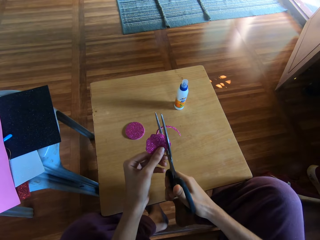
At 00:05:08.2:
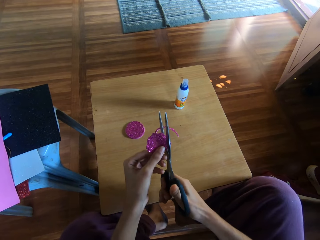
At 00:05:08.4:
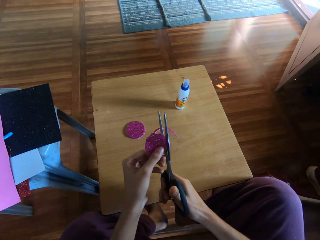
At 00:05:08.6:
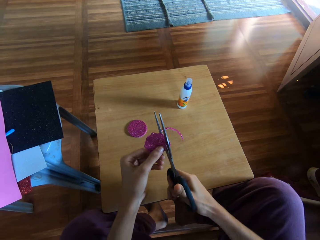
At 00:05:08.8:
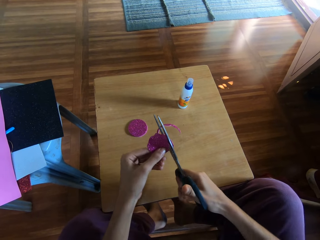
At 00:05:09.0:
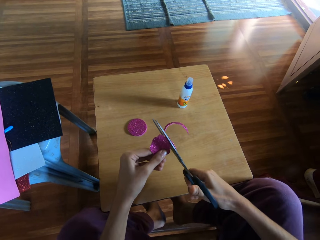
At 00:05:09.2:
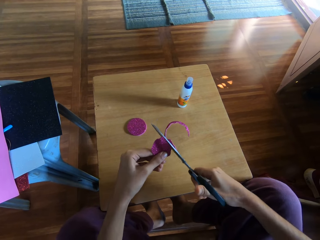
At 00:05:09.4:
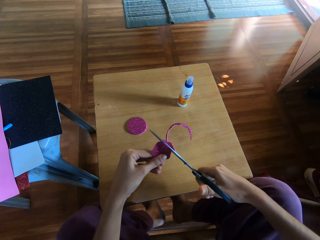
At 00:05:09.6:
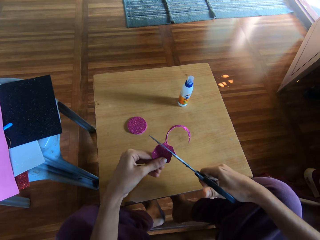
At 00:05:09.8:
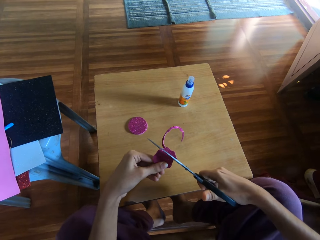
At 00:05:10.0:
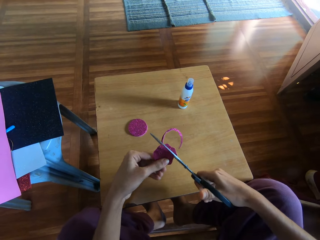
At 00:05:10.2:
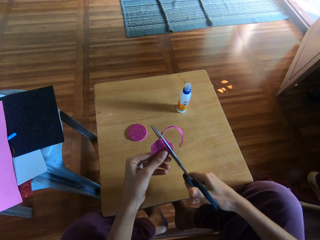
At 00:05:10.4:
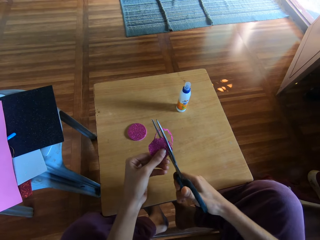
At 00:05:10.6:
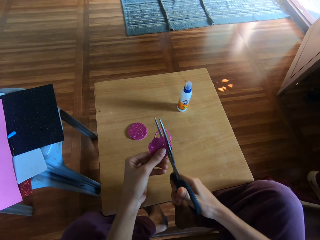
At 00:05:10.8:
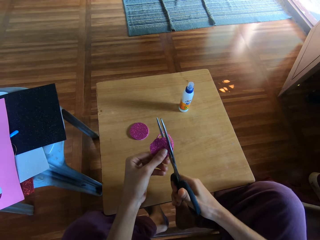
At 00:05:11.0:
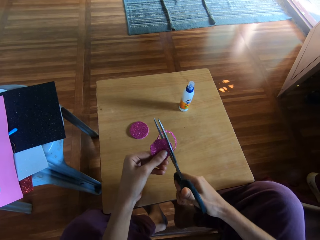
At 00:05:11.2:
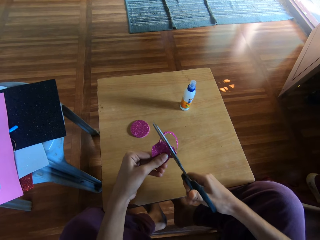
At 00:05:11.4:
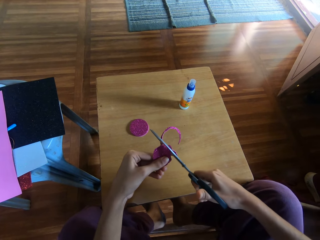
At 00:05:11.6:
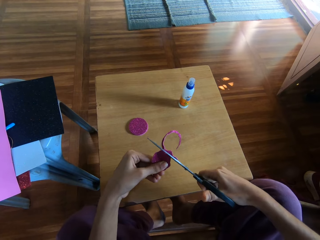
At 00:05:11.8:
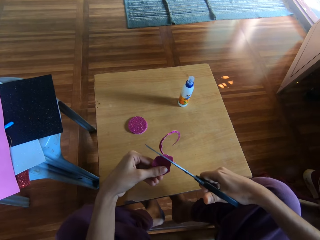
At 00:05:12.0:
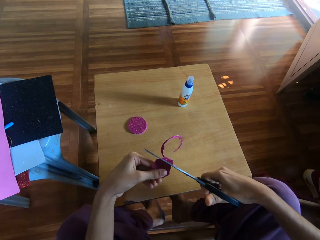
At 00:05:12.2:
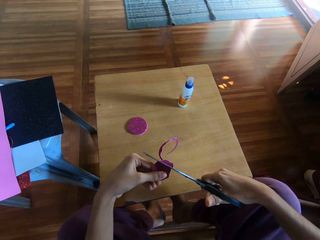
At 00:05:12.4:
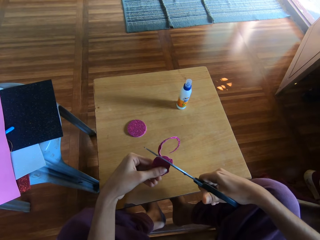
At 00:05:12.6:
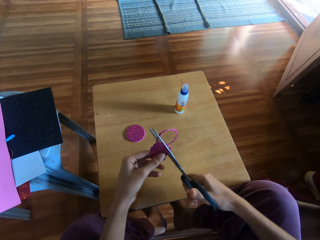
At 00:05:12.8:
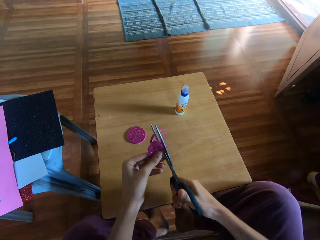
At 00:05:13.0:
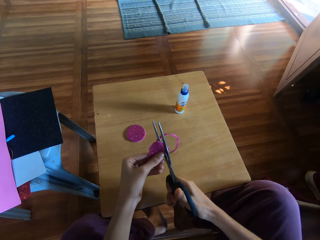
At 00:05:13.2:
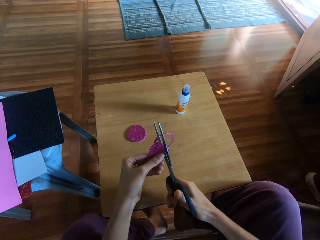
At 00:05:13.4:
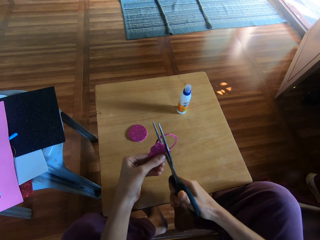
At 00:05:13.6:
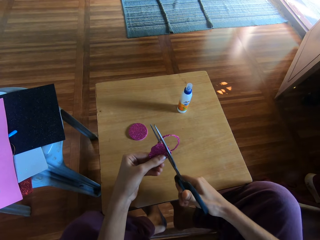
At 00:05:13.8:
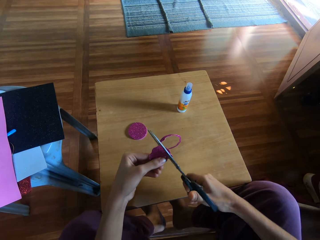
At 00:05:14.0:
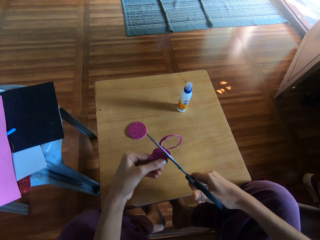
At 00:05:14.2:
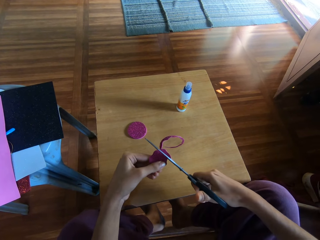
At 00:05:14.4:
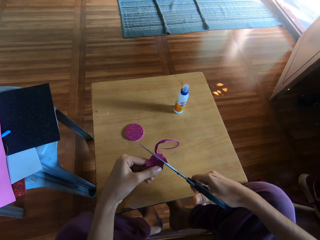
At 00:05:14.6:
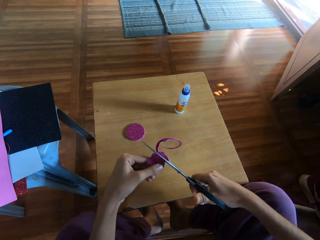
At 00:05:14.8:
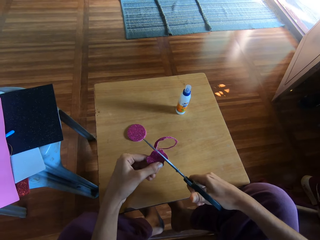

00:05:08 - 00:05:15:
The camera wearer cuts the glitter paper round.

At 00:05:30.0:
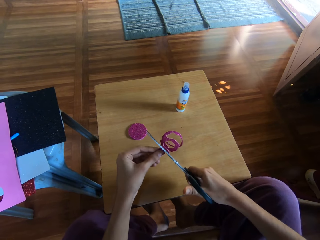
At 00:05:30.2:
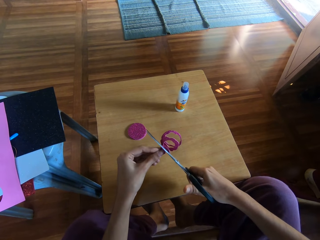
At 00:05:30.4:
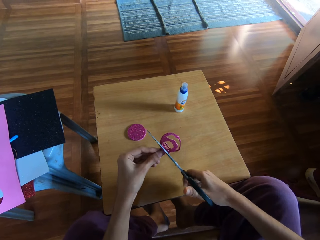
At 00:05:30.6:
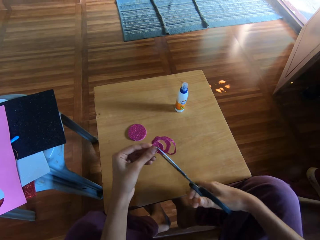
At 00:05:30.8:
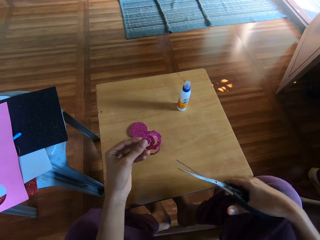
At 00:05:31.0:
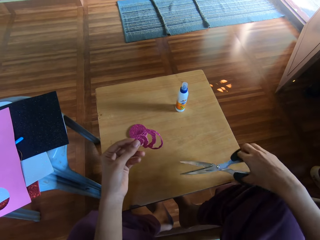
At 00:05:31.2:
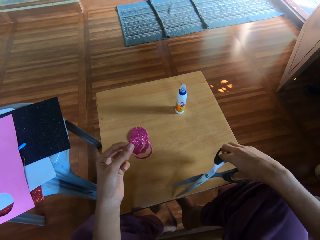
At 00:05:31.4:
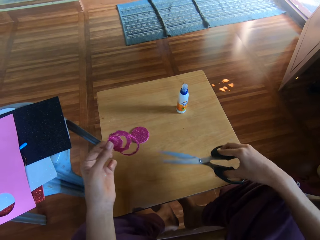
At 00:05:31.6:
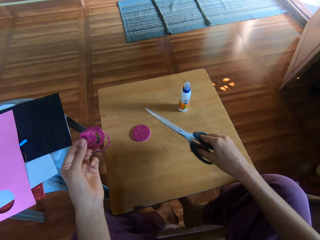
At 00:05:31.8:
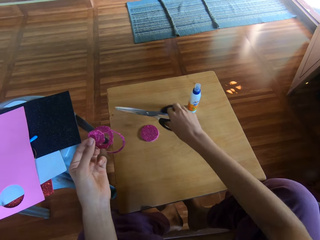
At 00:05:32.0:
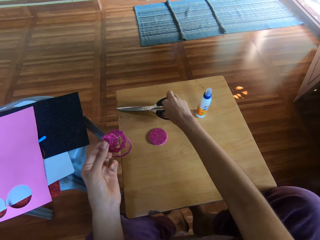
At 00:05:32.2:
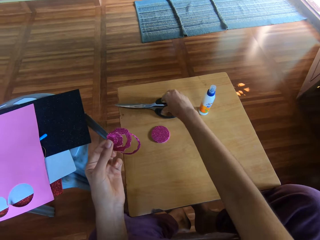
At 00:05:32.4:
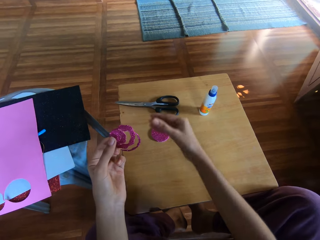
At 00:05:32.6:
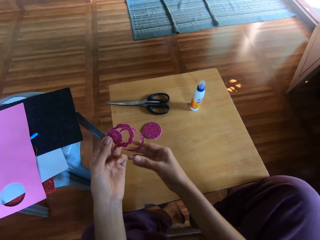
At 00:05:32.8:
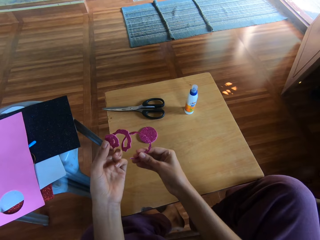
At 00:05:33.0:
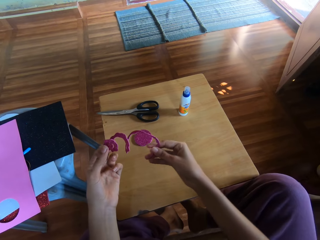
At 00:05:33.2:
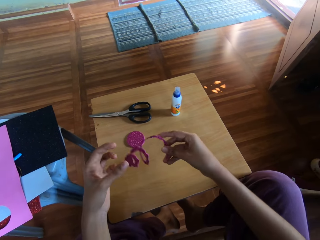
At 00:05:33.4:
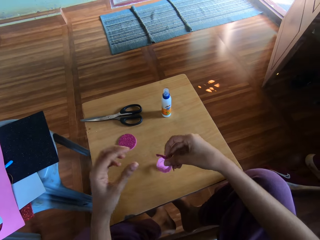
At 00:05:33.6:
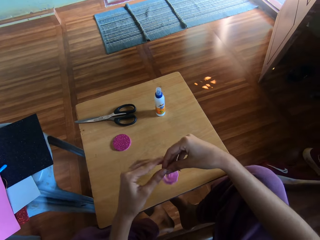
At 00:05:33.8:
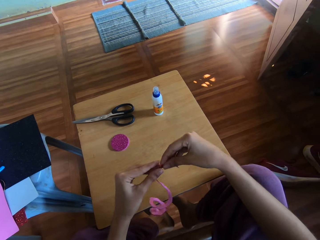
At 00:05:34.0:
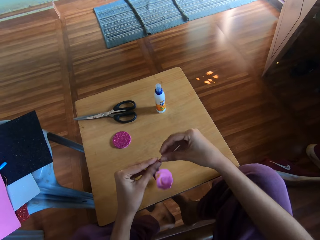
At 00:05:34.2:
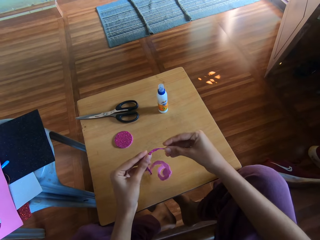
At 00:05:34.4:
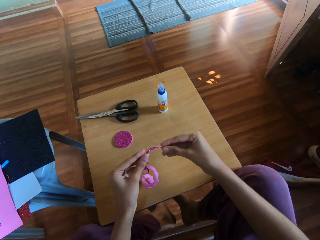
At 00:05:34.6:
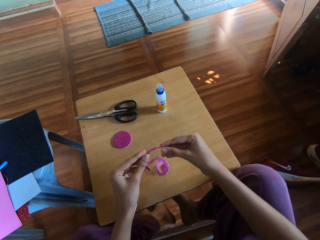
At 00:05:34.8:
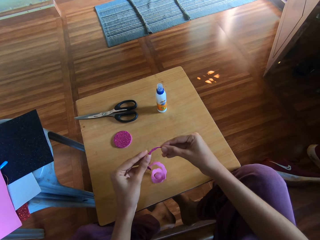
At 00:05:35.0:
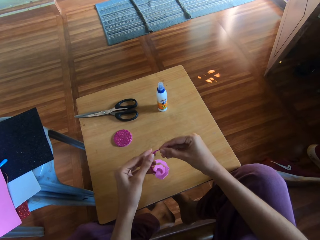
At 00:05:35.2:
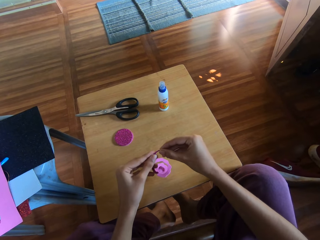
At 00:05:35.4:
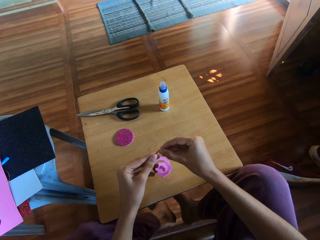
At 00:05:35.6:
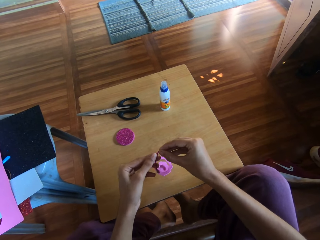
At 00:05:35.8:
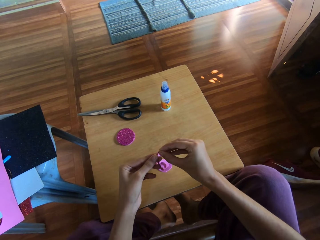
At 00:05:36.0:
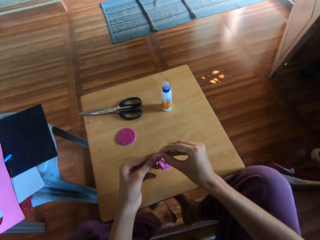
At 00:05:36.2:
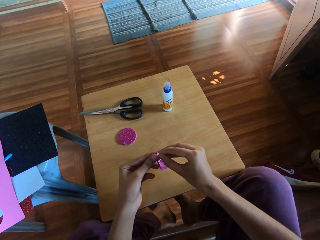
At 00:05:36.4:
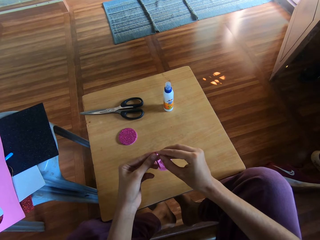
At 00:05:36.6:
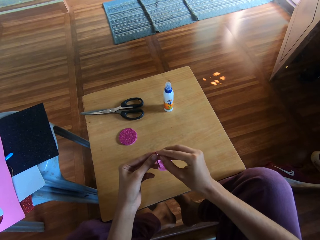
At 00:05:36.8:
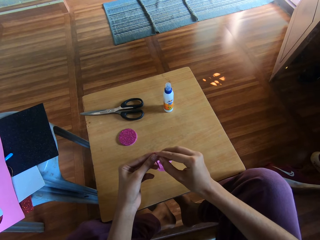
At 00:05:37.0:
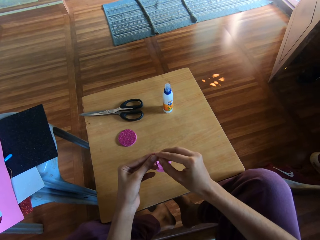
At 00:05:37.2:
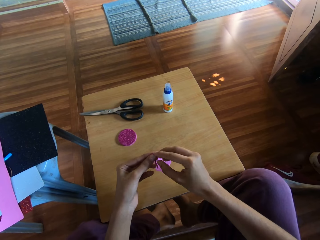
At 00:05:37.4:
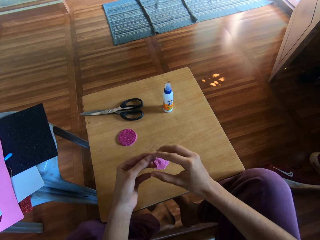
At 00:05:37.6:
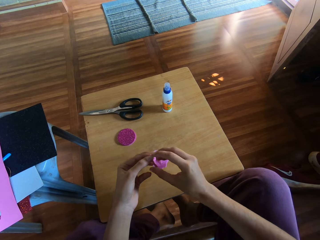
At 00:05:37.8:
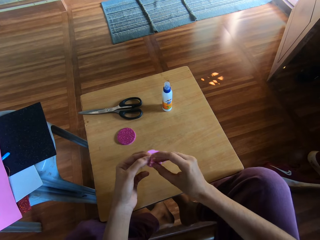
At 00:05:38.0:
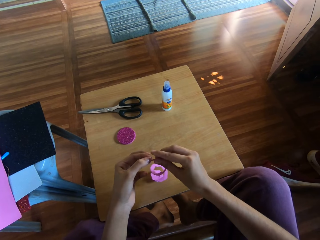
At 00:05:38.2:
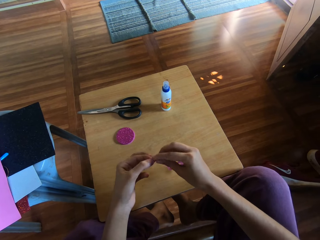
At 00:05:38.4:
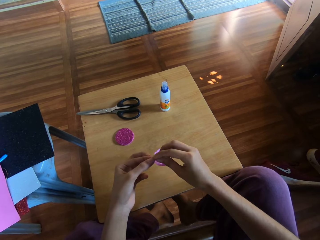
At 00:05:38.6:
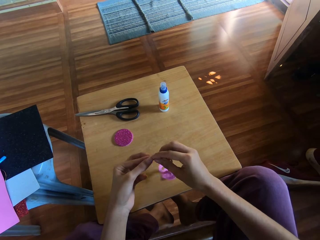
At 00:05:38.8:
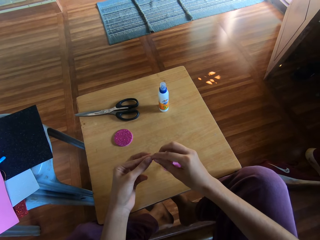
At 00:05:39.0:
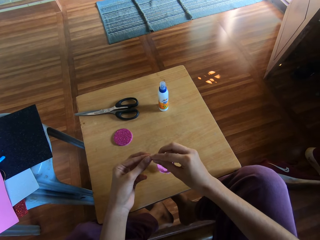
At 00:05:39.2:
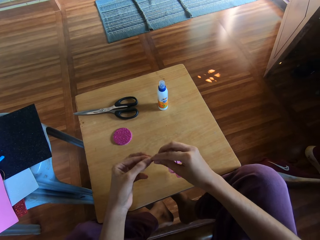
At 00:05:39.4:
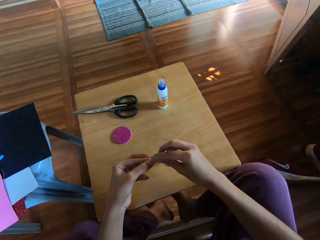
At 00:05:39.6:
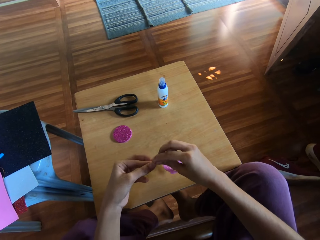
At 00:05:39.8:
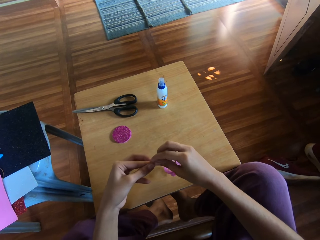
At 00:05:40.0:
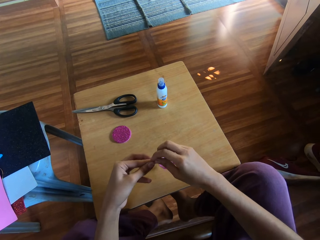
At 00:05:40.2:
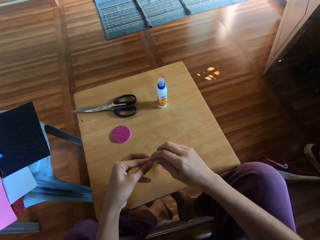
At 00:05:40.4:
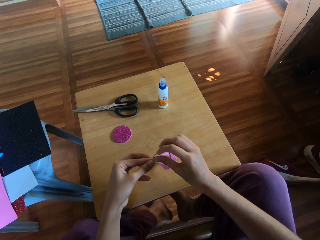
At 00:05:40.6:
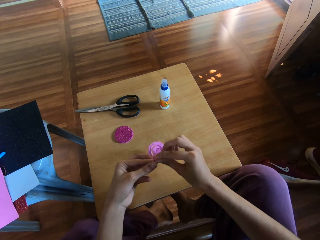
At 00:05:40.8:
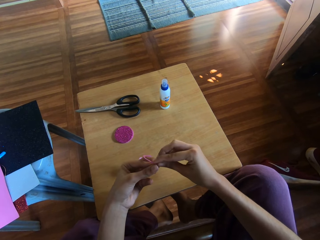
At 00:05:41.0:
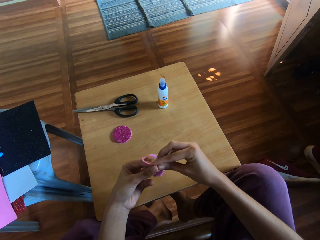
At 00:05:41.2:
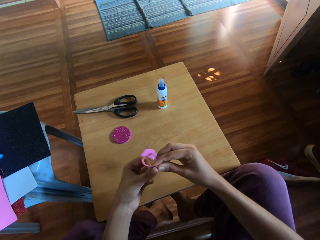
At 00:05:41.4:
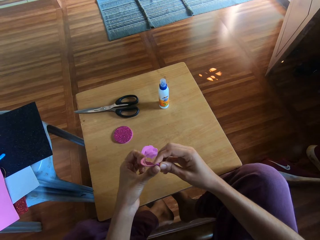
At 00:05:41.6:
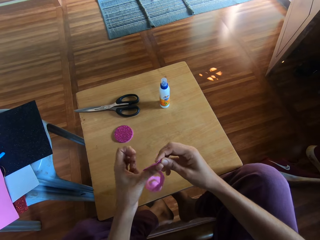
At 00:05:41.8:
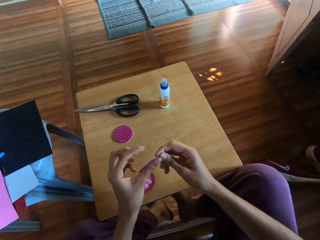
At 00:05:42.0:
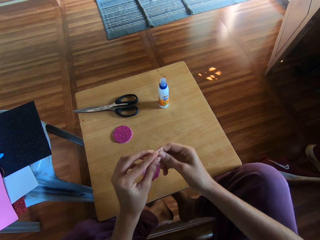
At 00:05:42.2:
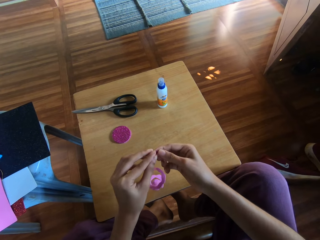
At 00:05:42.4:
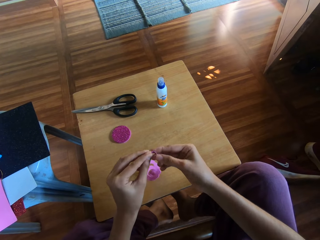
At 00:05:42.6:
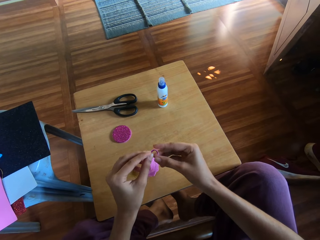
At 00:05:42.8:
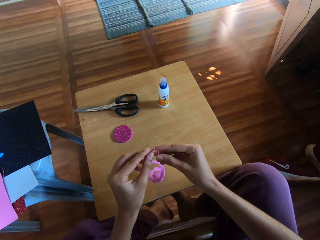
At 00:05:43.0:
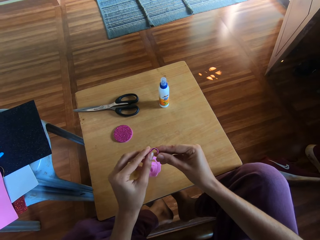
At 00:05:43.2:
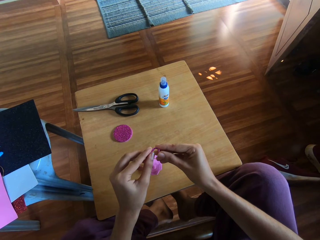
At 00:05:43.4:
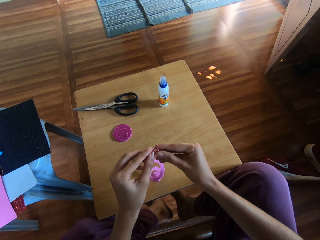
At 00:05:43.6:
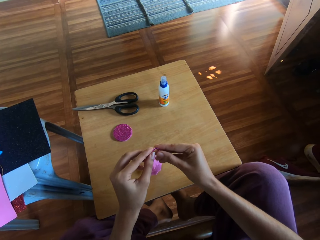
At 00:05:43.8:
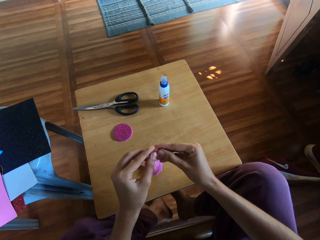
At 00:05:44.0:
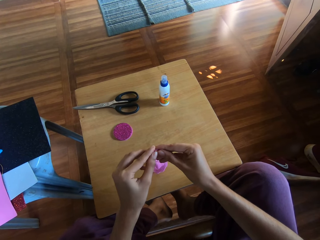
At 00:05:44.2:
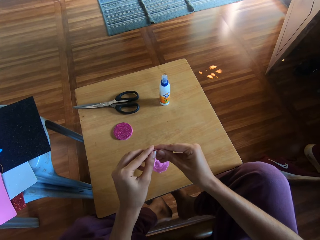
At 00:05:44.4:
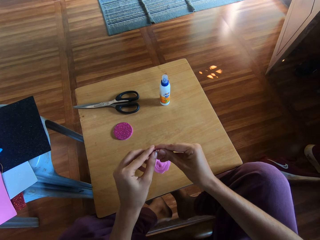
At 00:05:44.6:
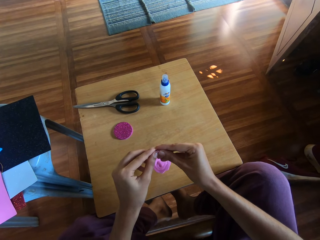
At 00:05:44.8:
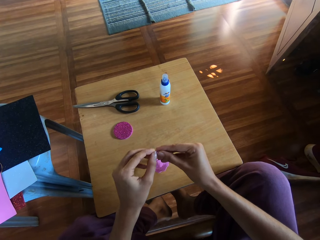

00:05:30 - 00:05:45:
The camera wearer drops the pair of scissors in his right hand on the stool. He holds the spiral craft paper with both hands. He rolls the spiral craft paper with both hands. He rolls the glitter paper round using hands.
